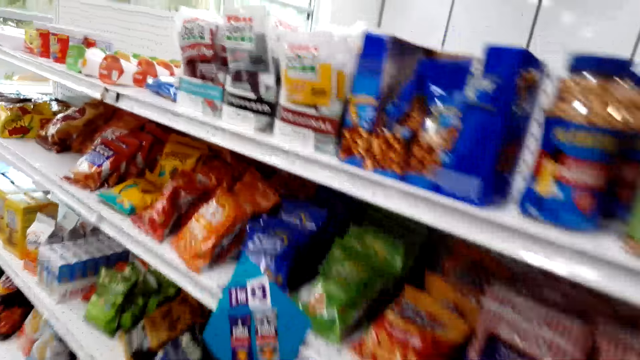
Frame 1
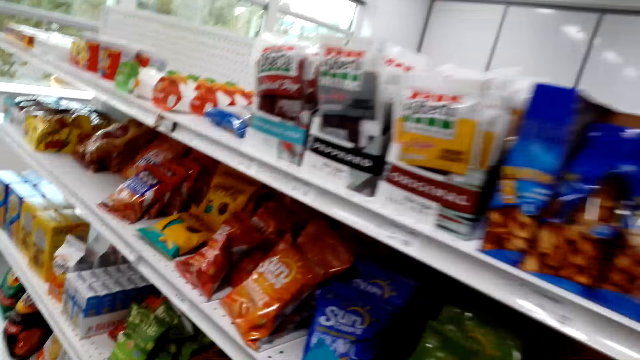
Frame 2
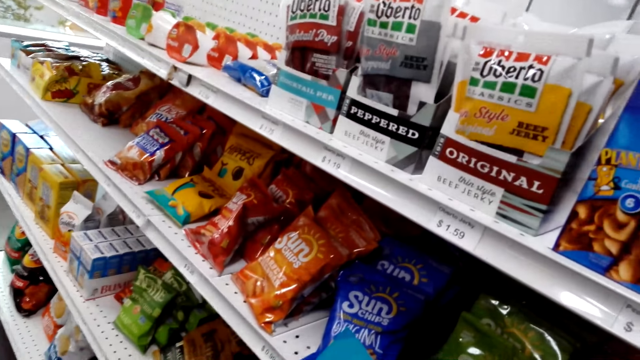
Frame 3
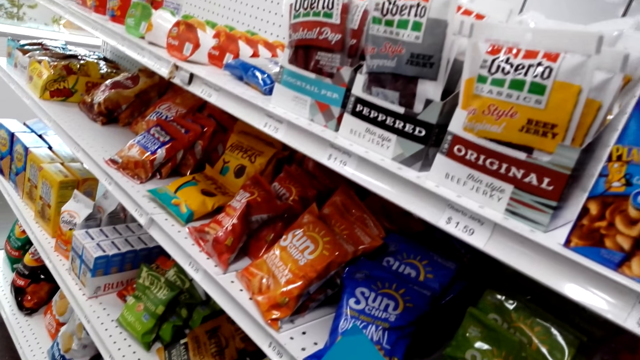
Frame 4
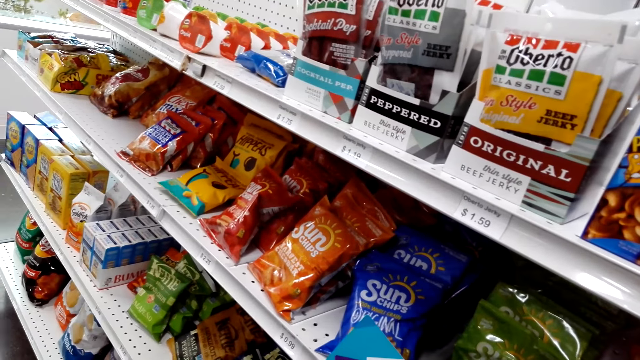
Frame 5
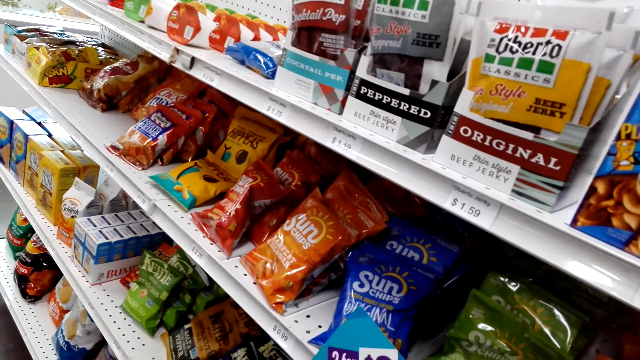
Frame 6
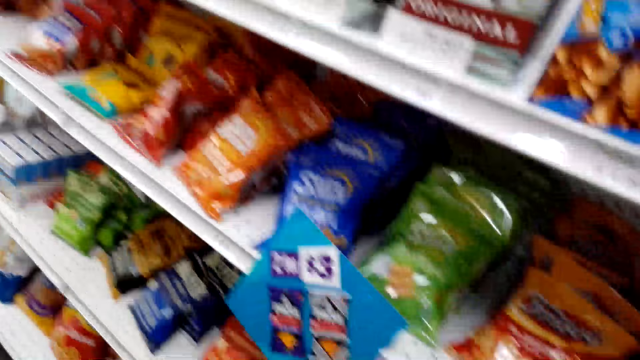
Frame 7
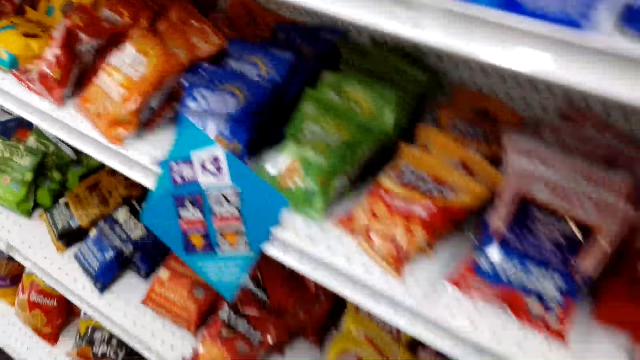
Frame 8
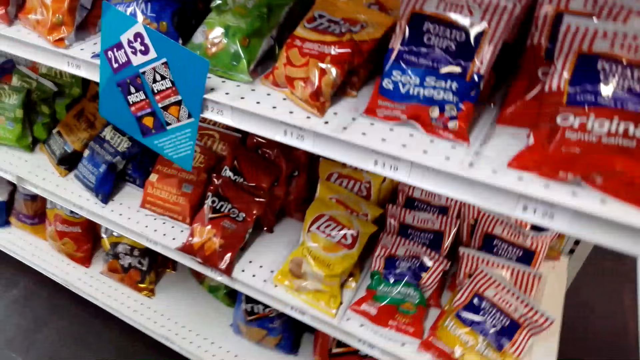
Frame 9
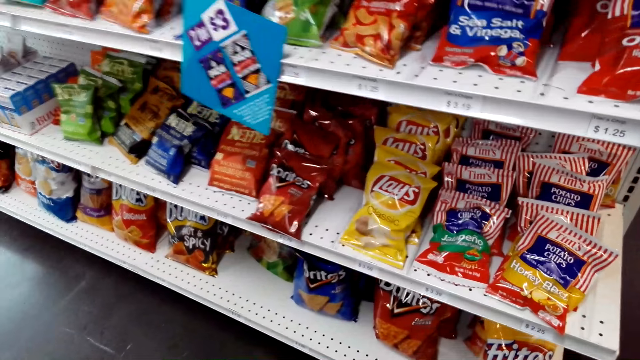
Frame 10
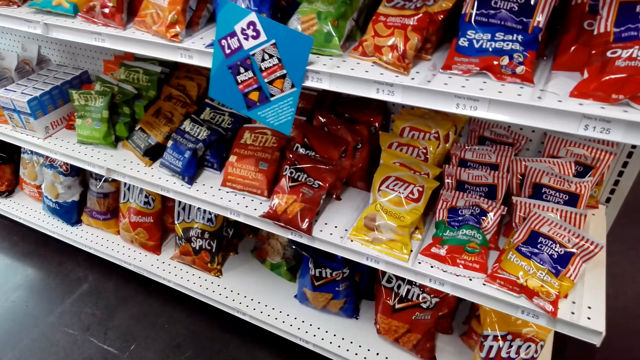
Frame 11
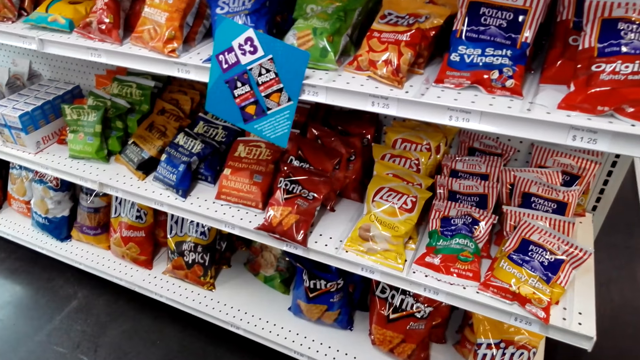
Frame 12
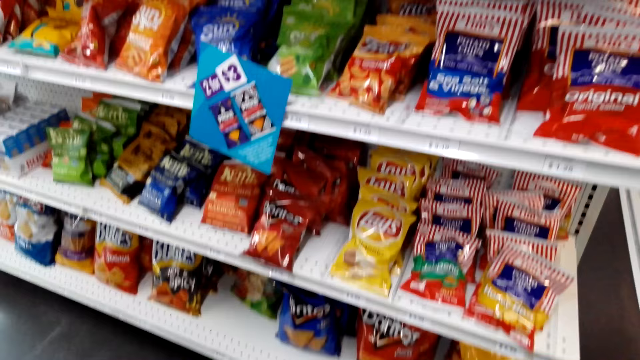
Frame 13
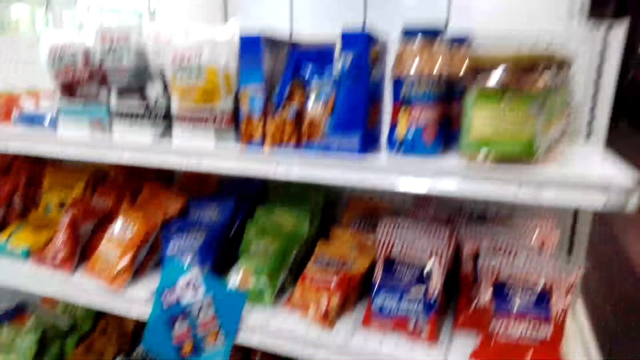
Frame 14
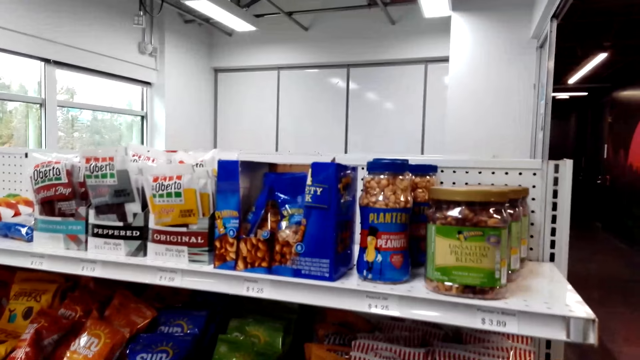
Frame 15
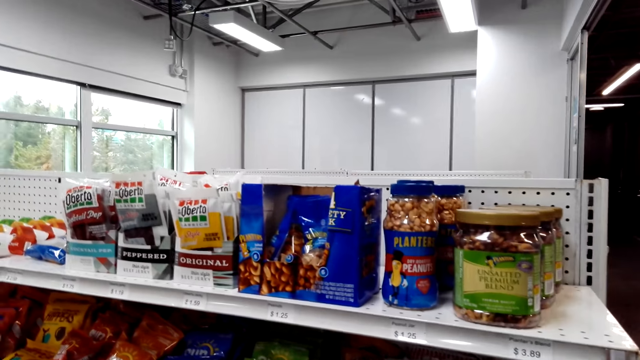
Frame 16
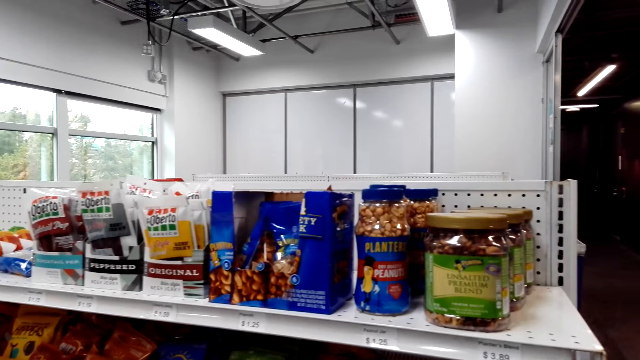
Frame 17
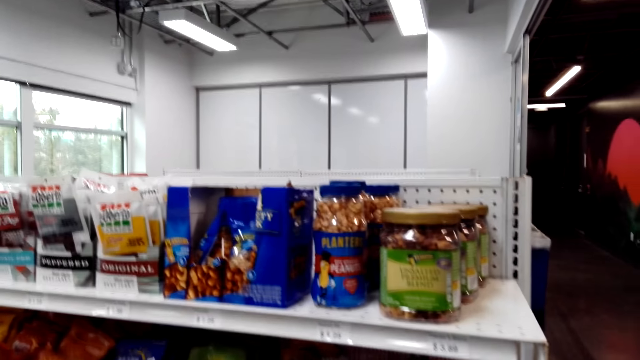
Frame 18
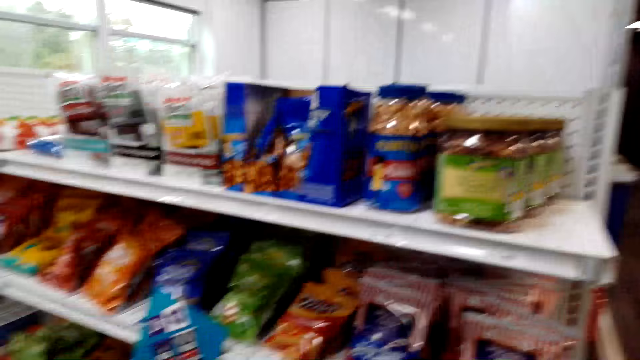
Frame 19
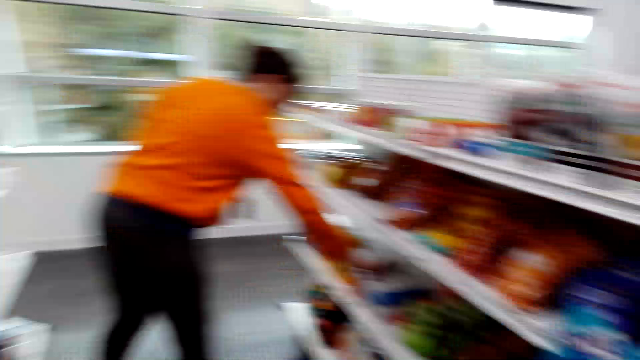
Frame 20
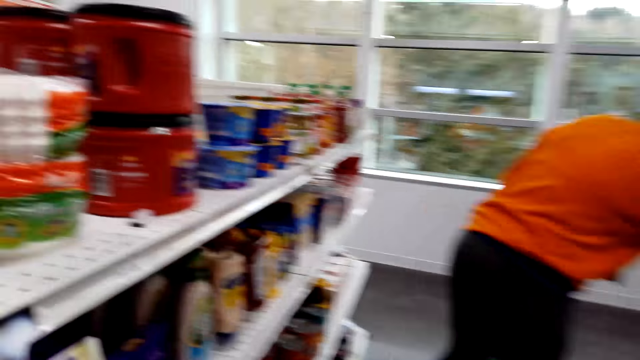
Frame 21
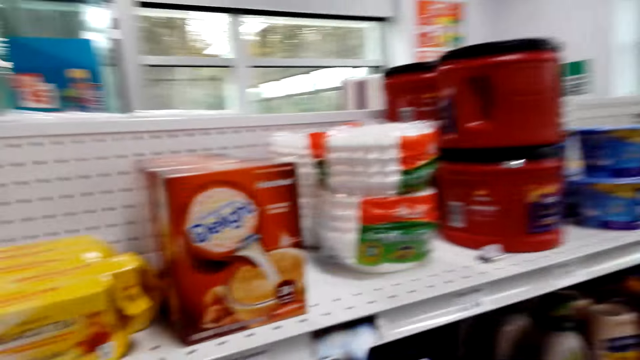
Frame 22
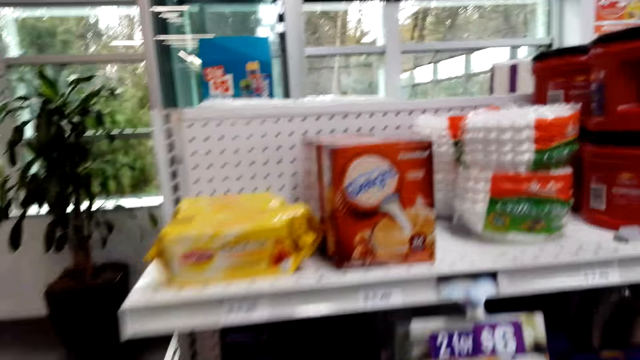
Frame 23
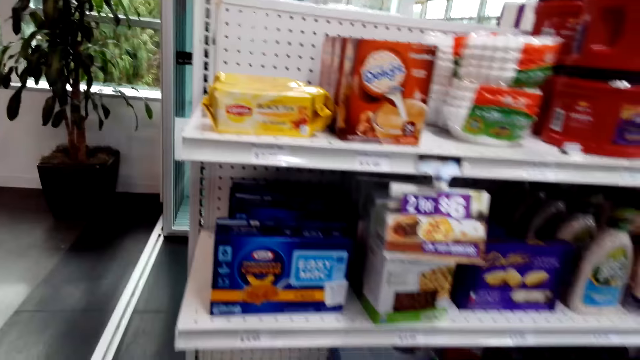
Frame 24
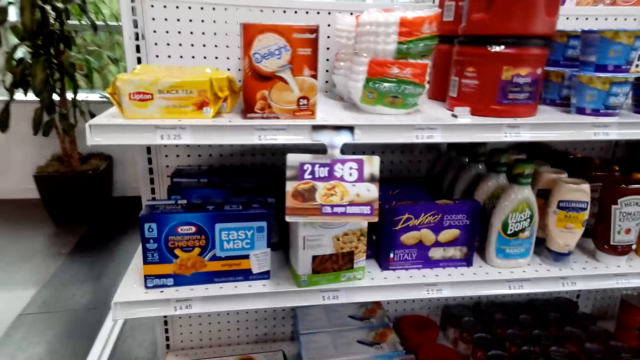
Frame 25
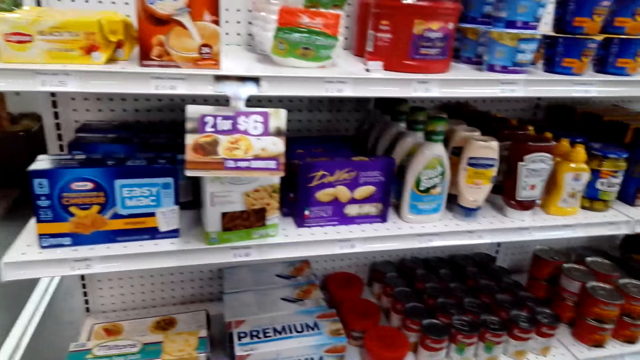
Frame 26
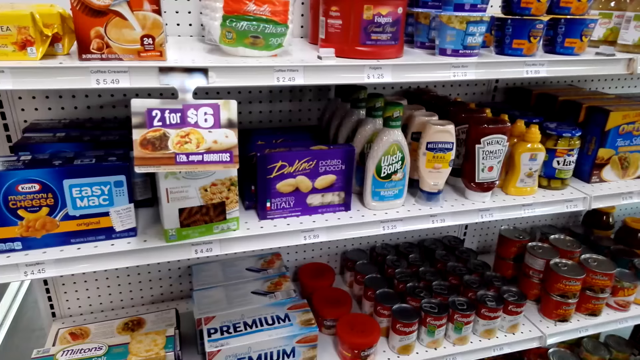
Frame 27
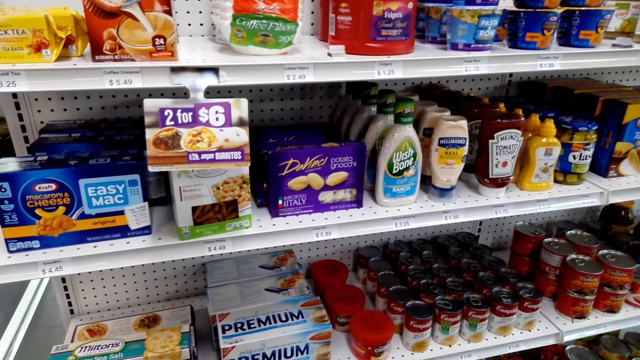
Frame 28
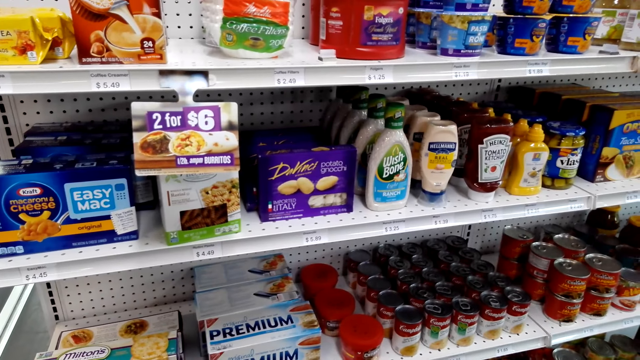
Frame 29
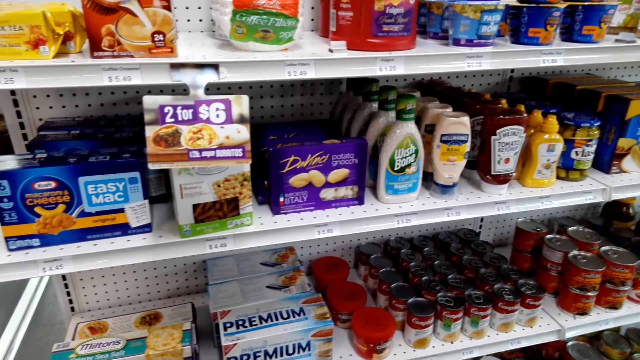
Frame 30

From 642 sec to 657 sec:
The camera wearer stares at the shelves. A woman picks up something. The camera wearer walks around the supermarket.

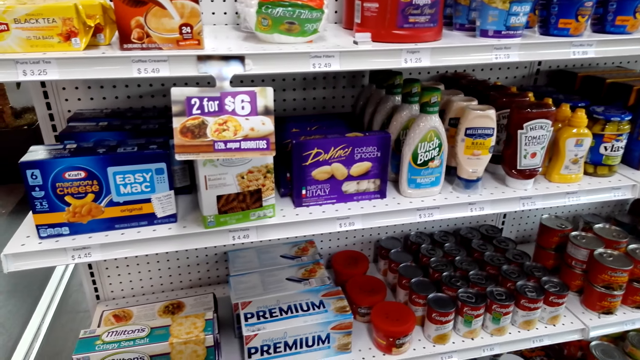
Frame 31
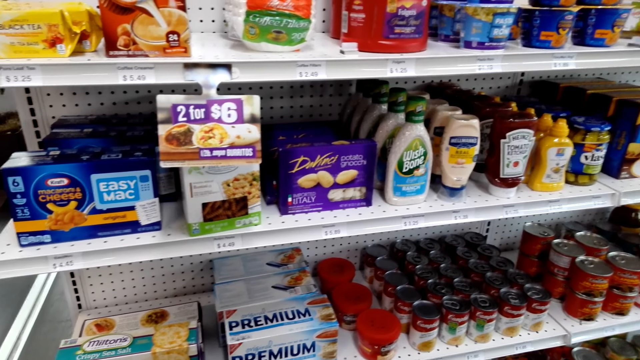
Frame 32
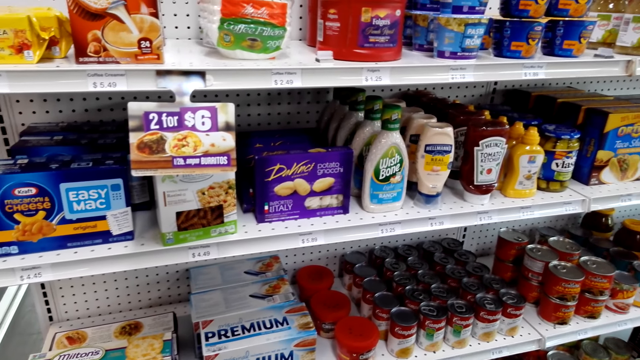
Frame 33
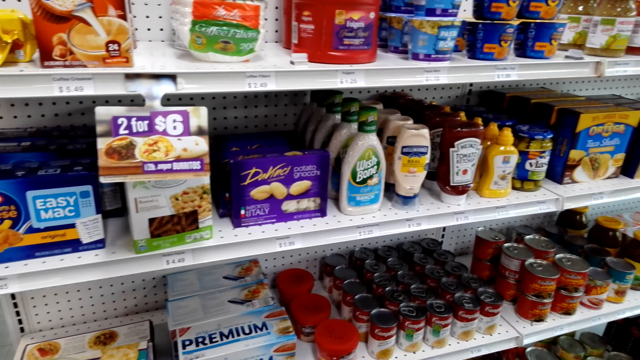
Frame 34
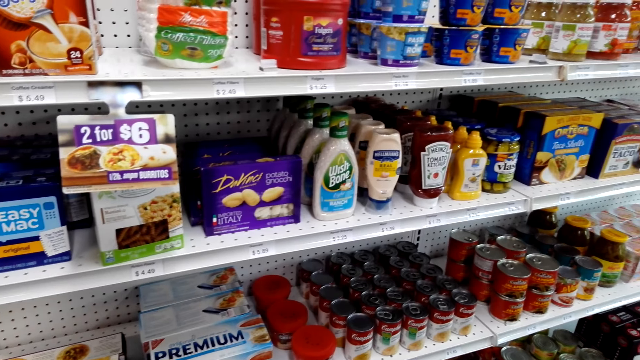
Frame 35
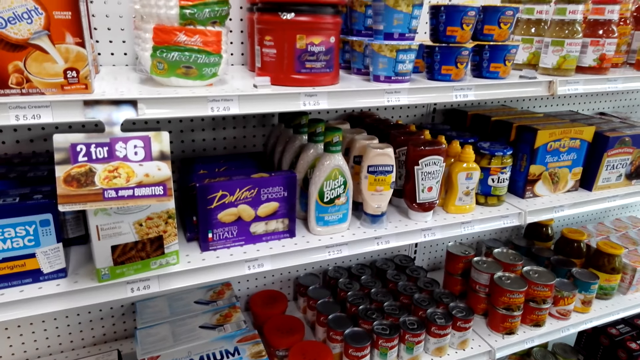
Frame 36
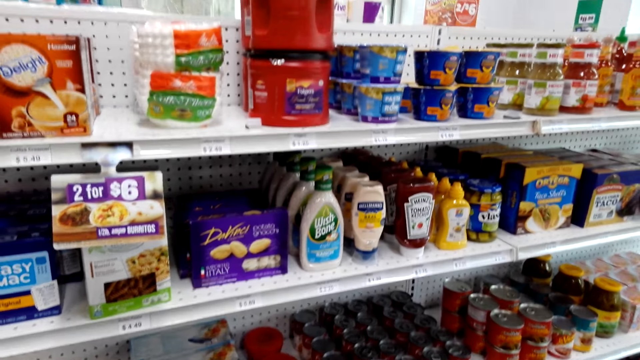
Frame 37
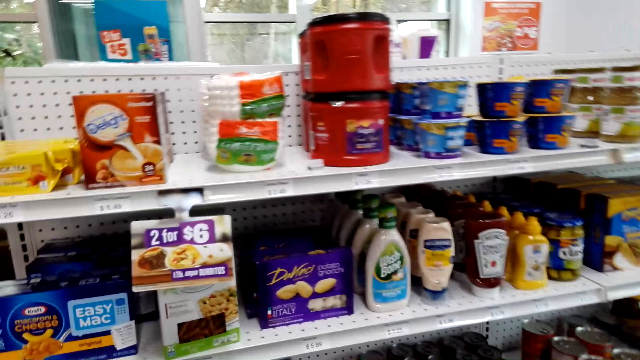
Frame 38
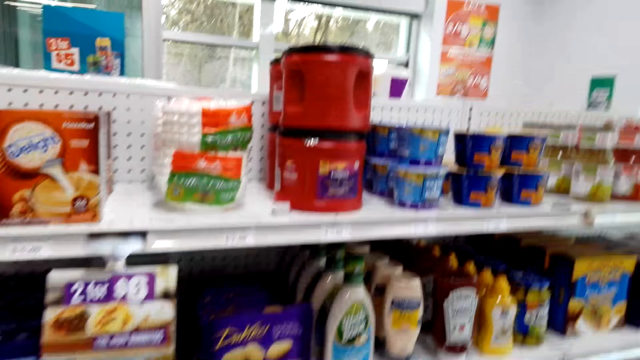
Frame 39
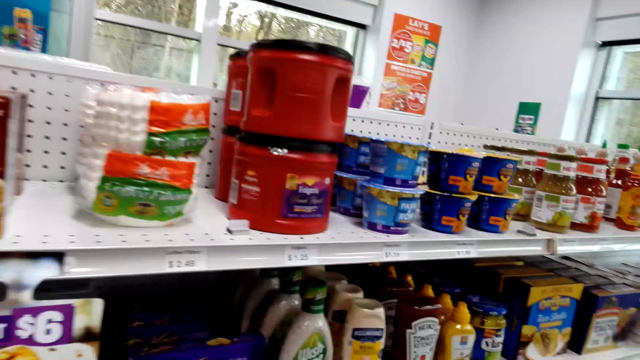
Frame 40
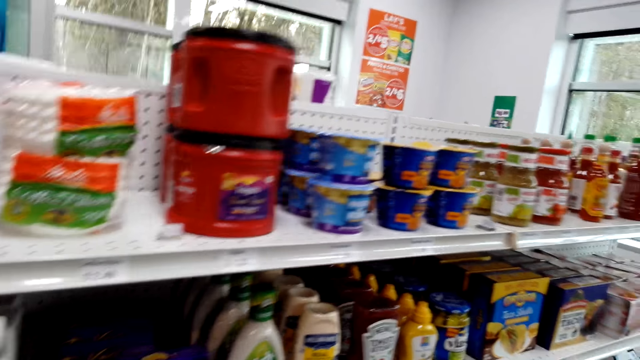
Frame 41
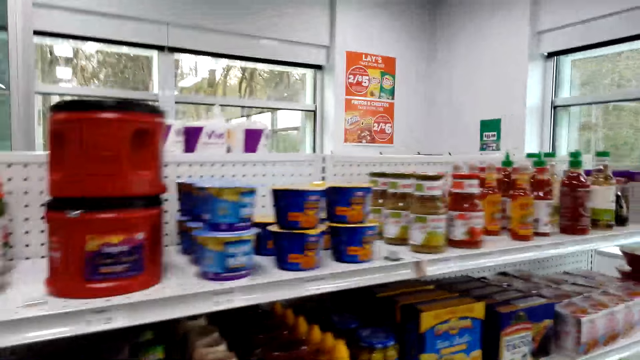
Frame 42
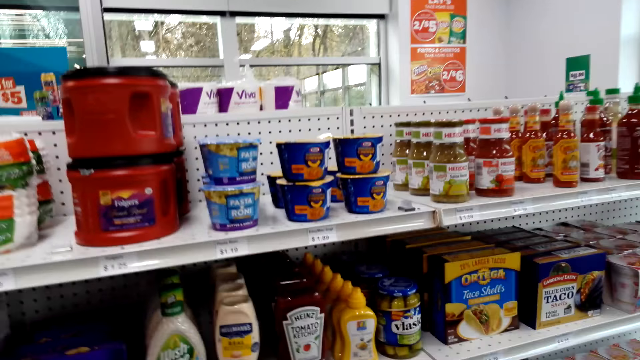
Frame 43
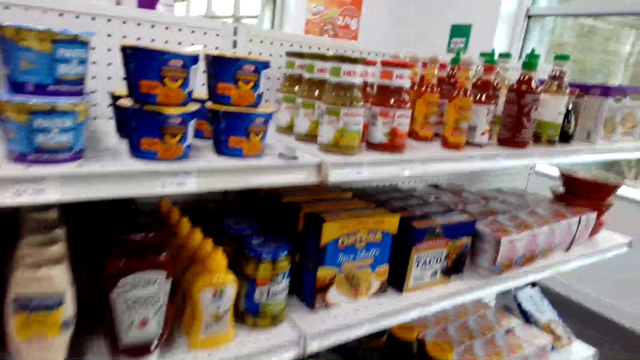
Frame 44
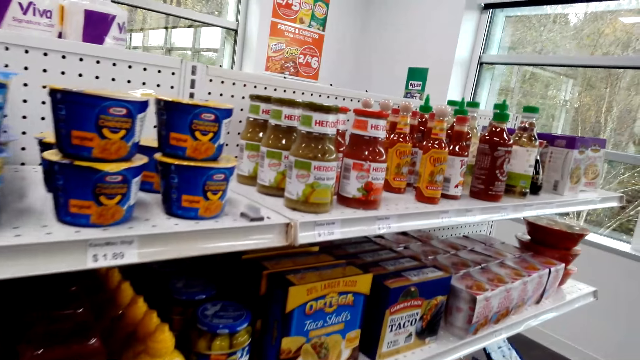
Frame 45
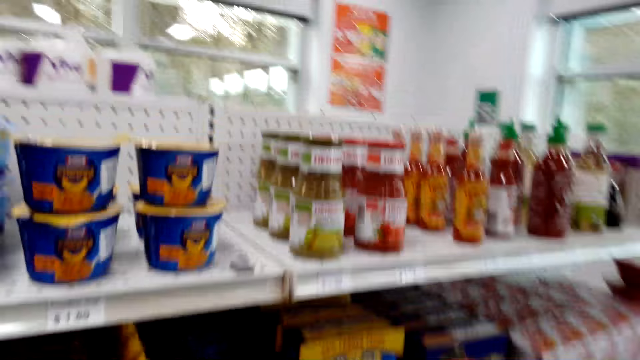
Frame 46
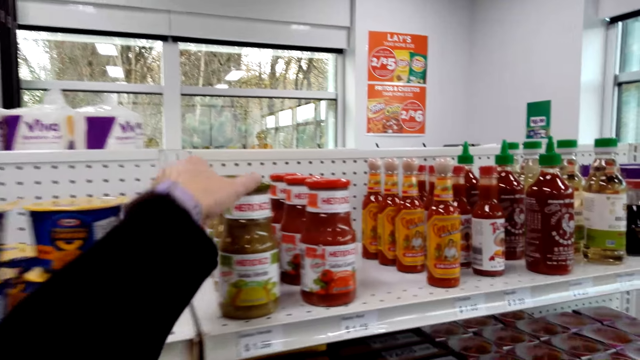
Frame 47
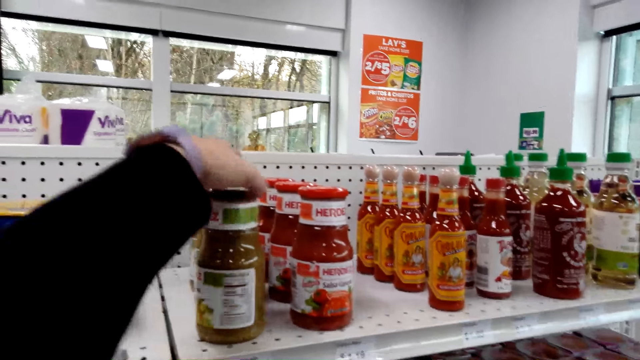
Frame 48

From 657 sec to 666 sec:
The camera wearer walks around the store. They hold a salsa bottle. They touch the bottle.
